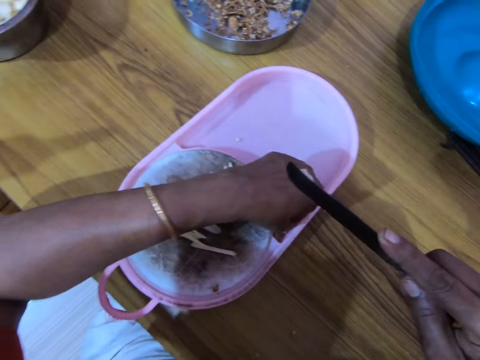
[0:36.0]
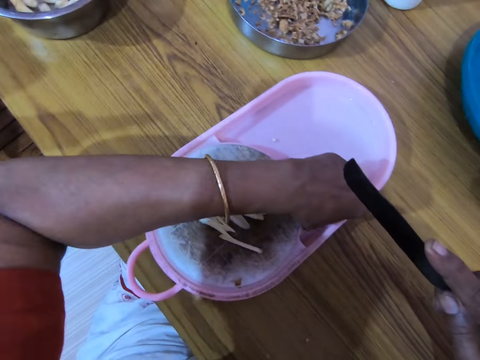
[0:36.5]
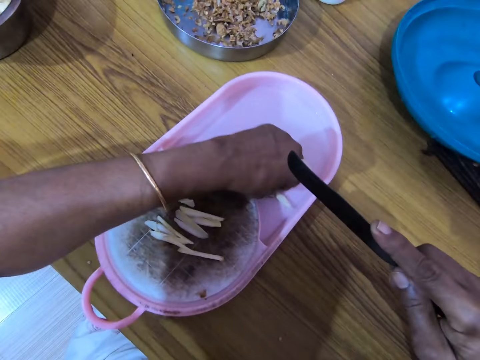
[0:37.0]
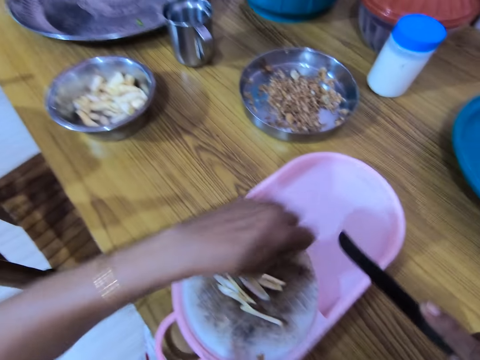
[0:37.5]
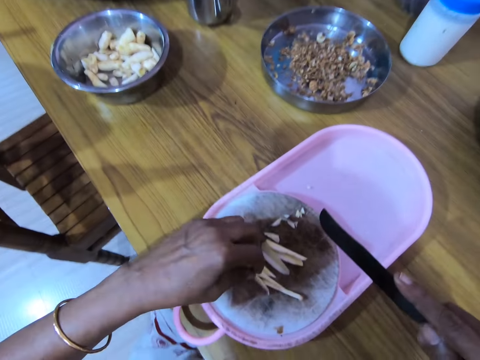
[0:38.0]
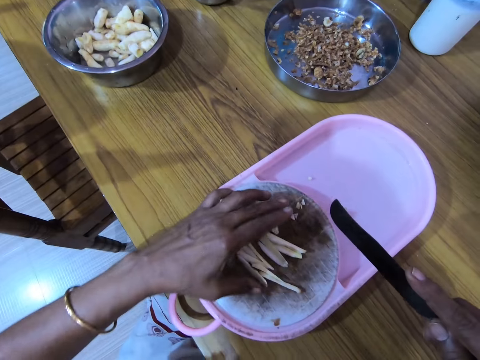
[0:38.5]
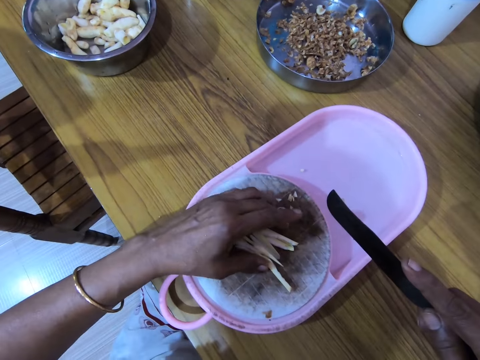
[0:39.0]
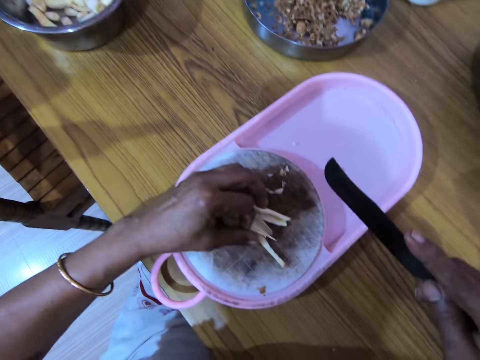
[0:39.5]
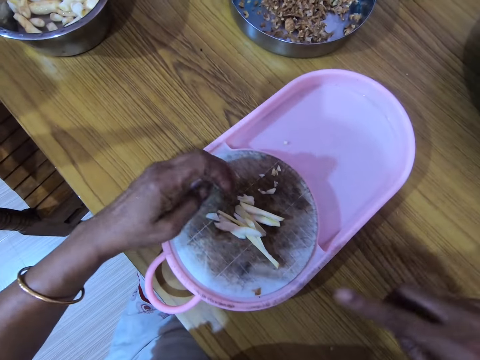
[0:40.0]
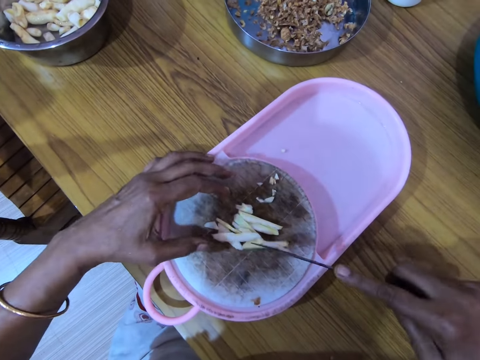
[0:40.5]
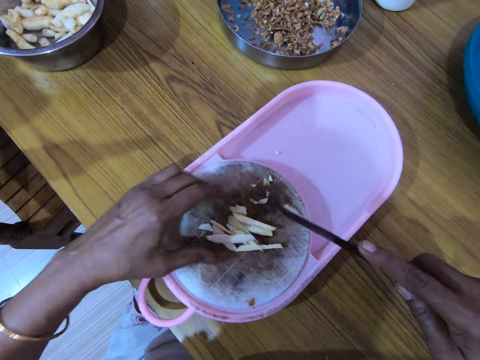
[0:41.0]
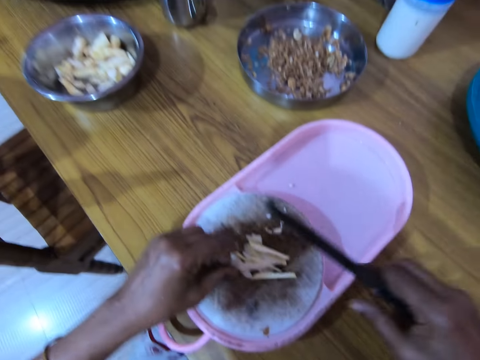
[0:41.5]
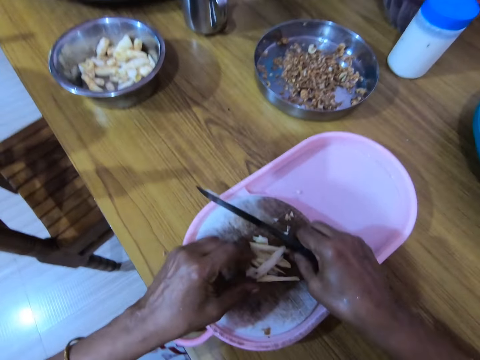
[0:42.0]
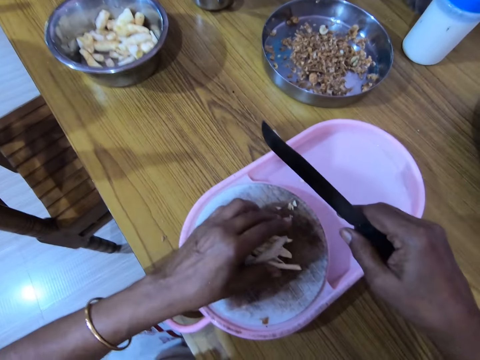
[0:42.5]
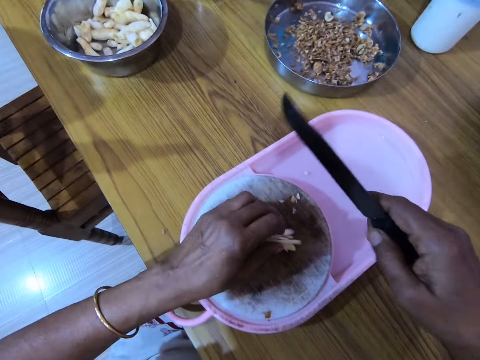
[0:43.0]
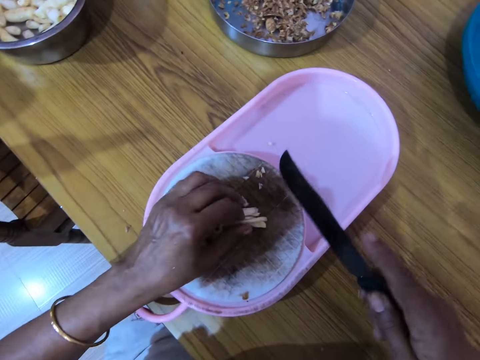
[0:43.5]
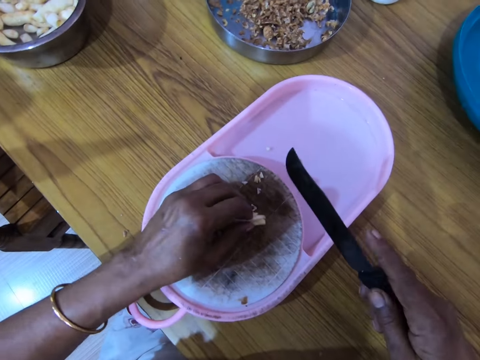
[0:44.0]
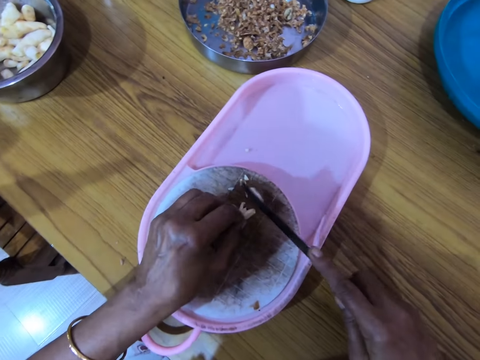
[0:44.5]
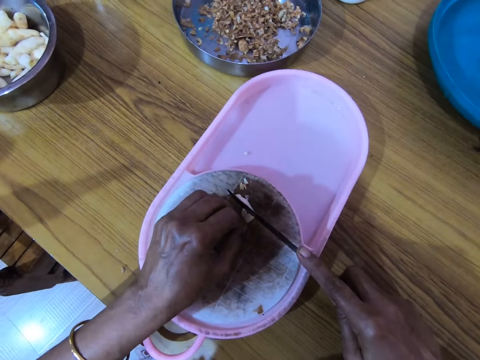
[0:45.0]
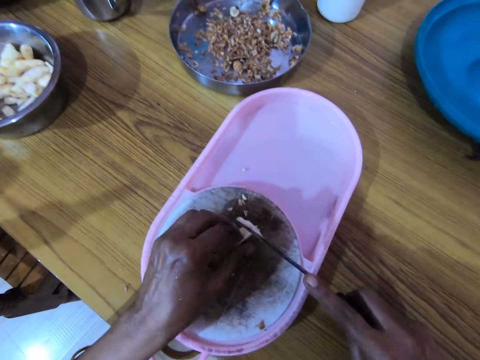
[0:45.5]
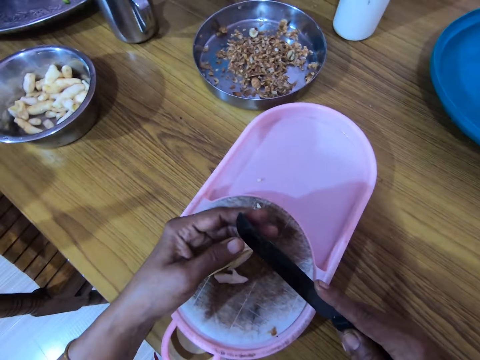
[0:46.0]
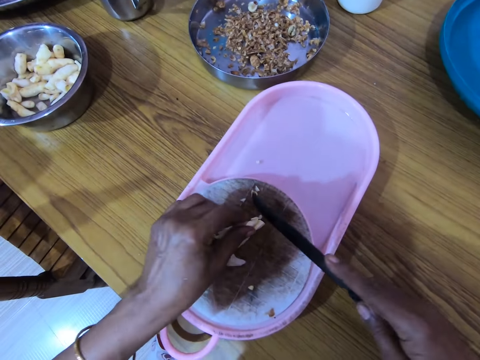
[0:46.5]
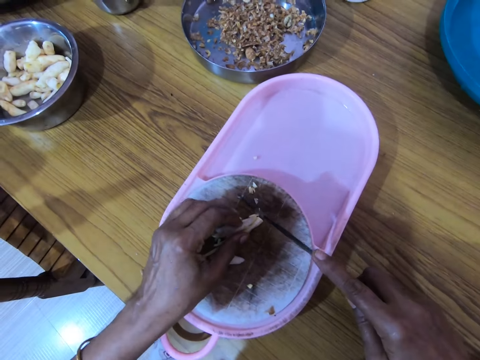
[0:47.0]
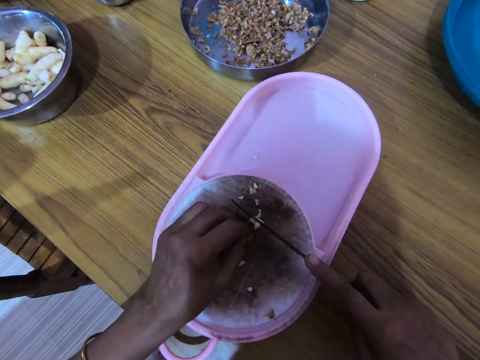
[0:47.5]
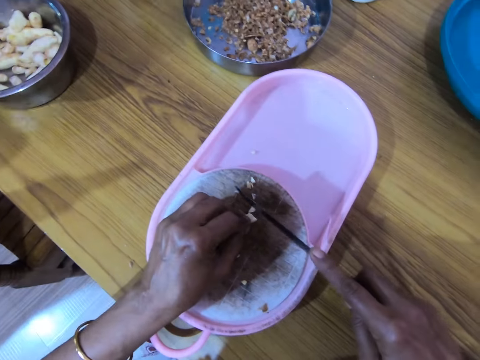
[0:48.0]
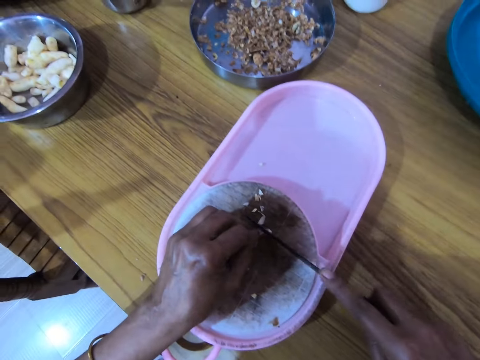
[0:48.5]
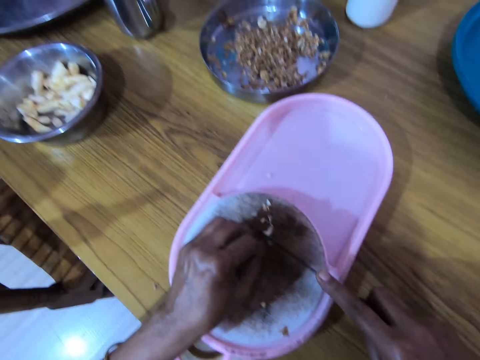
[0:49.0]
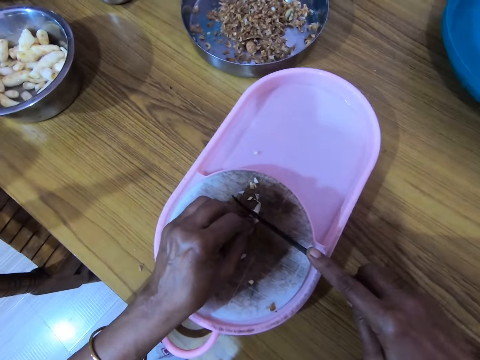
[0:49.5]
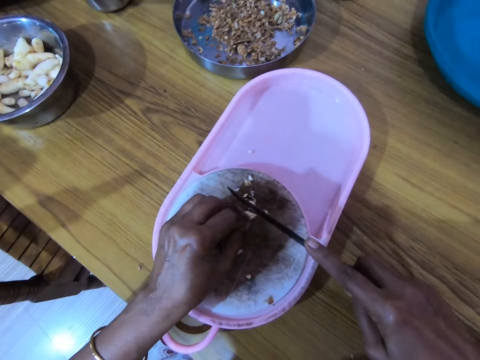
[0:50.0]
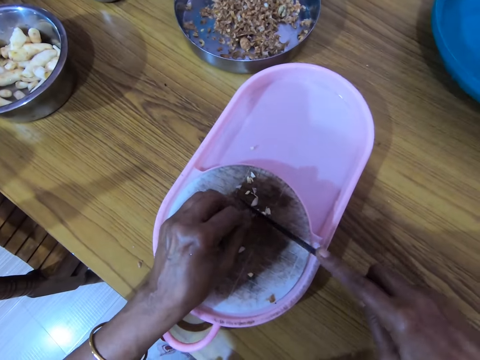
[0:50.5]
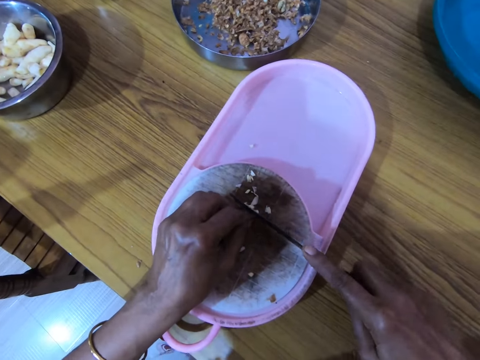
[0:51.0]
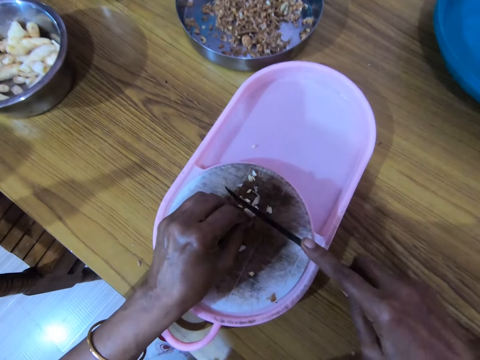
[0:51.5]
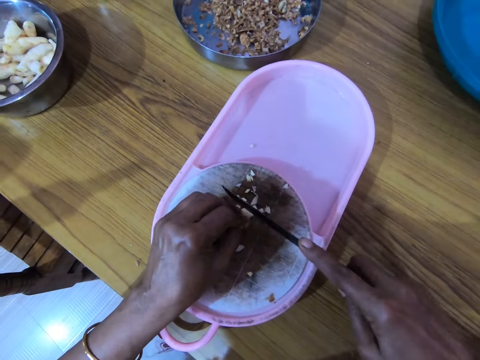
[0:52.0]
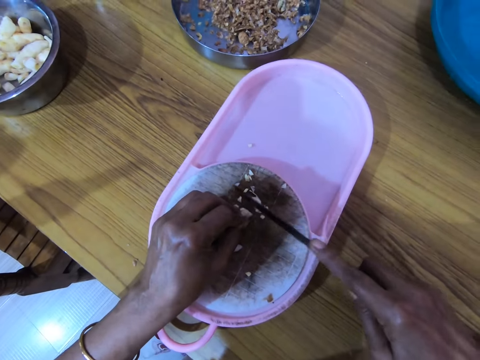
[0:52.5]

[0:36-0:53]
The camera wearer picks a nut with the left hand. He drops the nut on a chopping board. He holds something with the left hand. He moves the nuts with a knife. He collects the nuts with his hand. He holds something with the left hand. He cuts the nuts with the knife. He removes the nuts from the knife. He holds something with the left hand. He cuts the nuts with the knife.

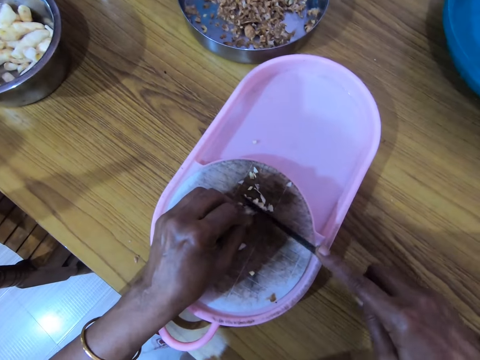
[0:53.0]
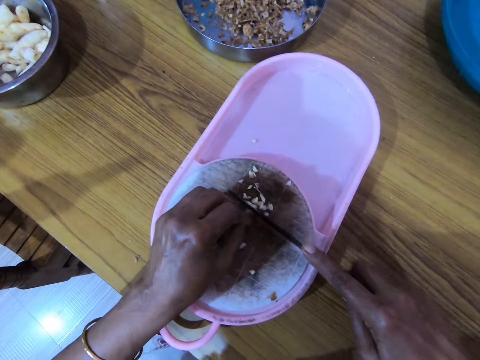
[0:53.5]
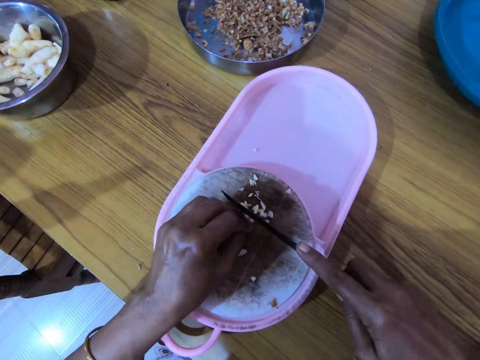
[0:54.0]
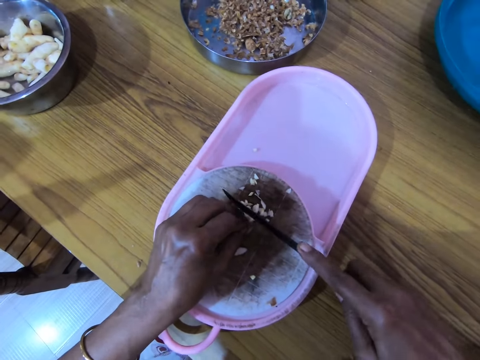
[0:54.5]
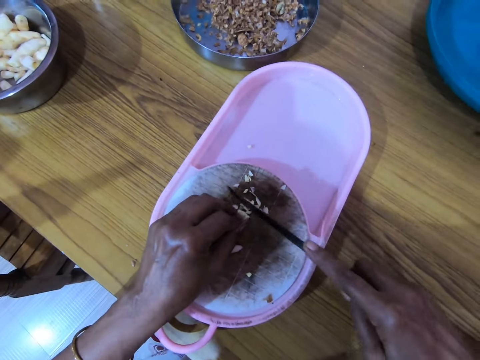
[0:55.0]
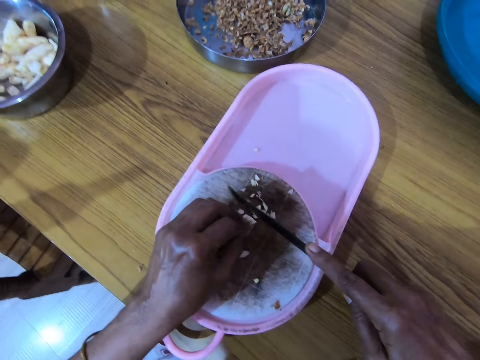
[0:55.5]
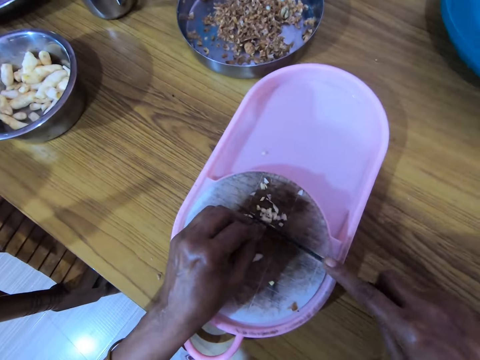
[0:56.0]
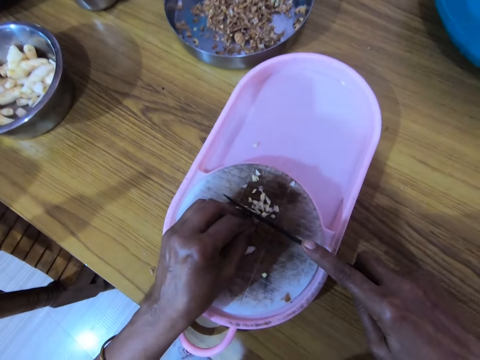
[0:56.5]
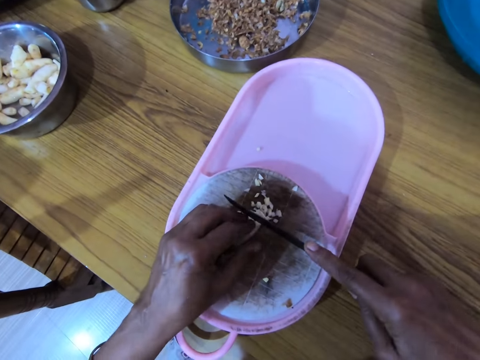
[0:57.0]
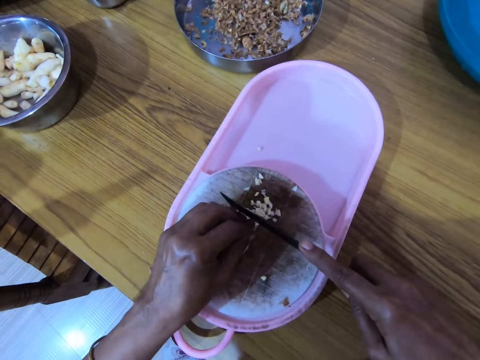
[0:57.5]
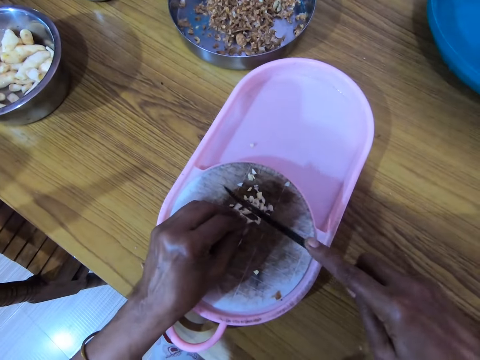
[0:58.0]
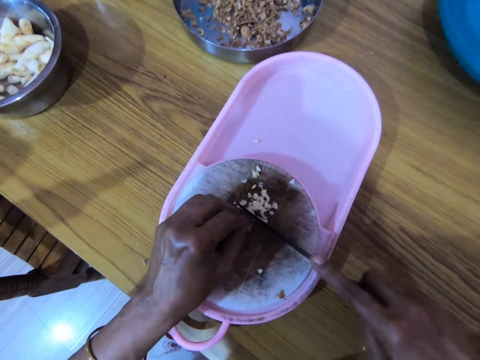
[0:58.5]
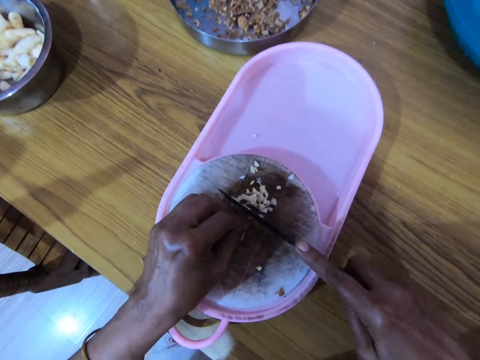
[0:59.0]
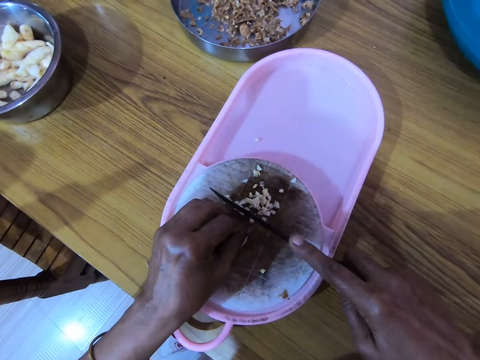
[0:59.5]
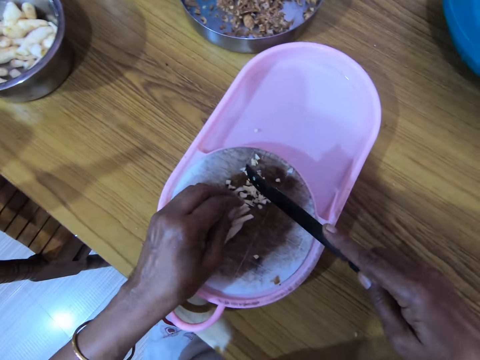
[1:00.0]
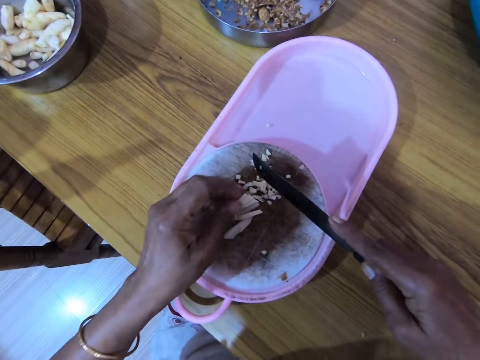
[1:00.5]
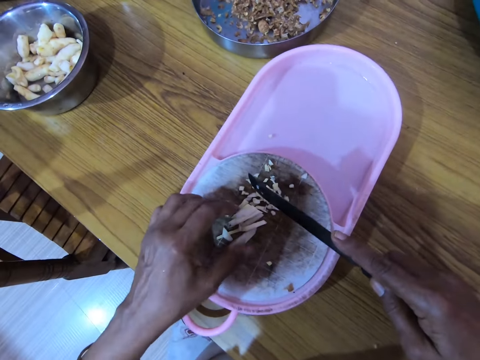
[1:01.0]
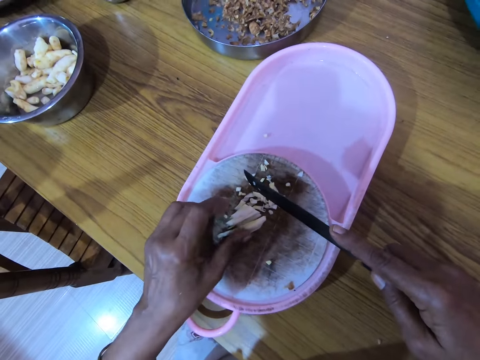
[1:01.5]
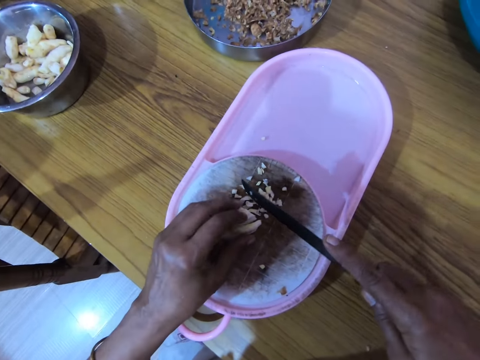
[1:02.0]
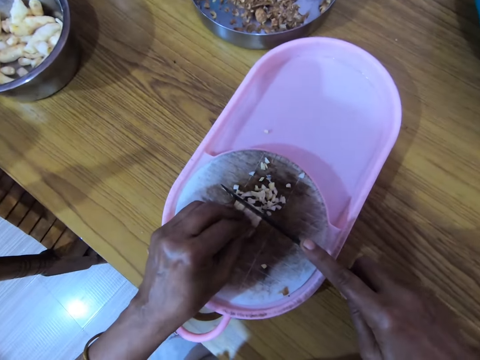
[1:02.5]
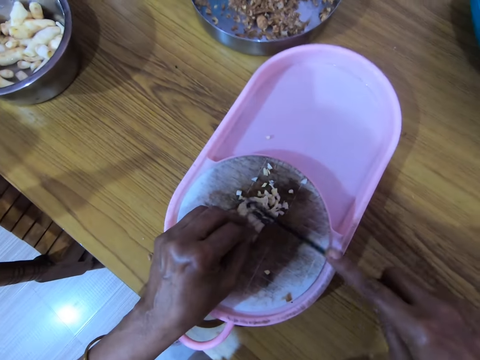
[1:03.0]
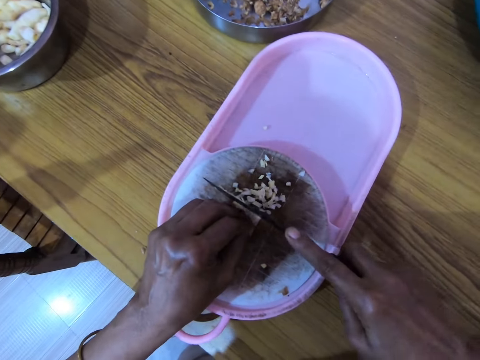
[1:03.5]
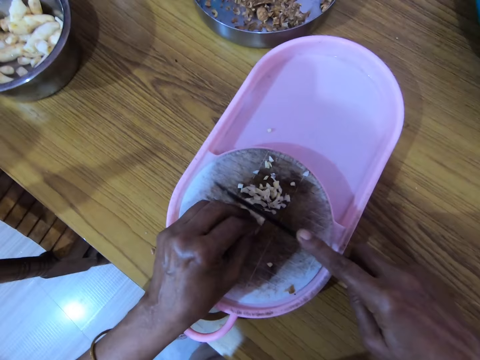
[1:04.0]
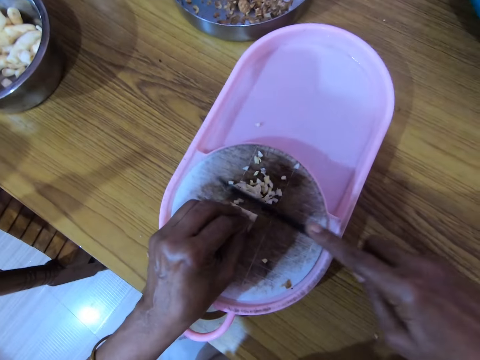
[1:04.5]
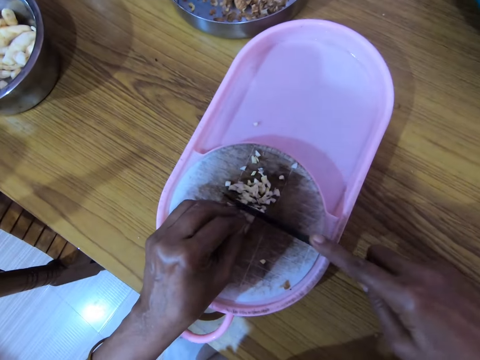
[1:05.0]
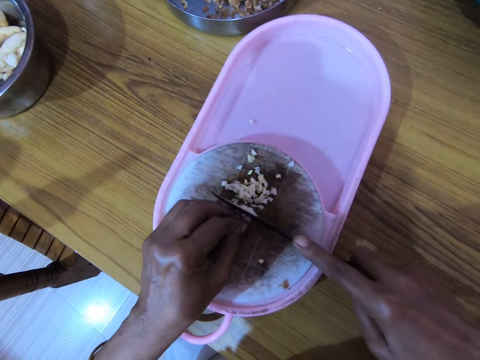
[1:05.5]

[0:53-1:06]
The camera wearer picks something with the left hand. He moves nuts with his hand. He cuts the nuts with a knife.
